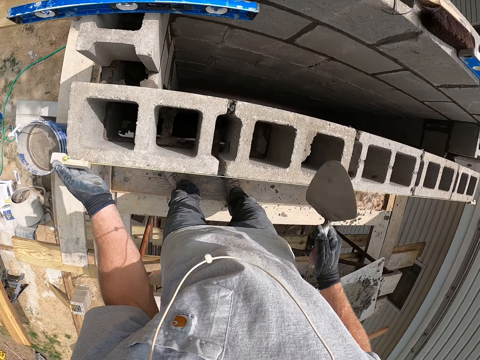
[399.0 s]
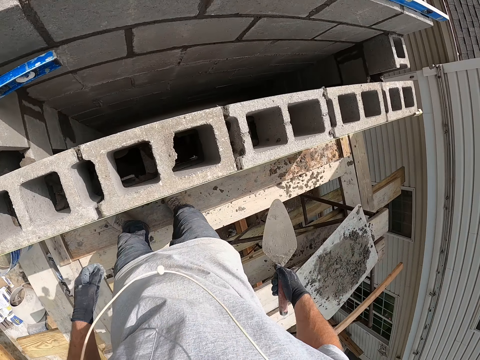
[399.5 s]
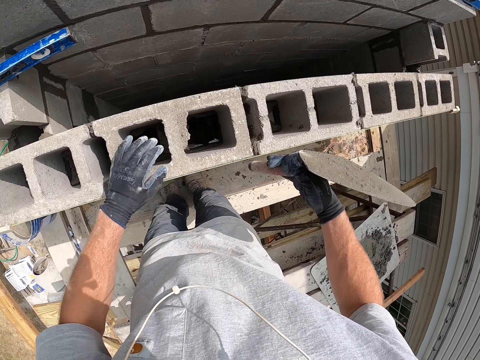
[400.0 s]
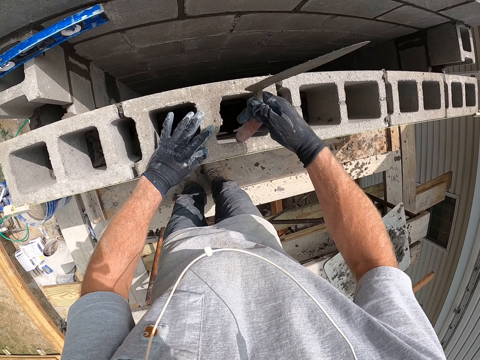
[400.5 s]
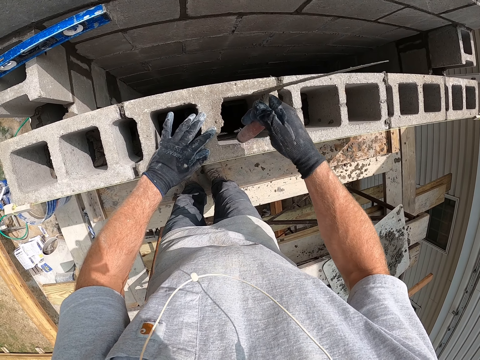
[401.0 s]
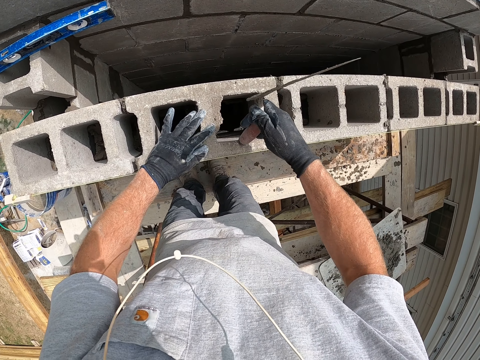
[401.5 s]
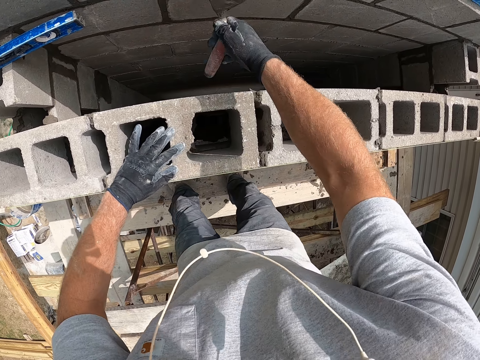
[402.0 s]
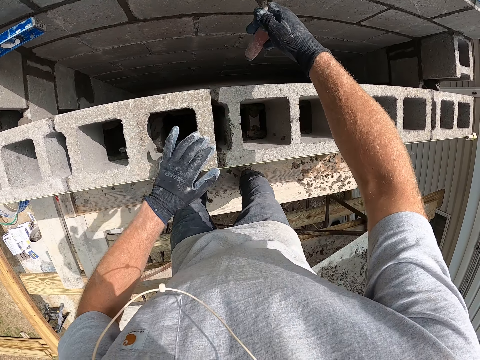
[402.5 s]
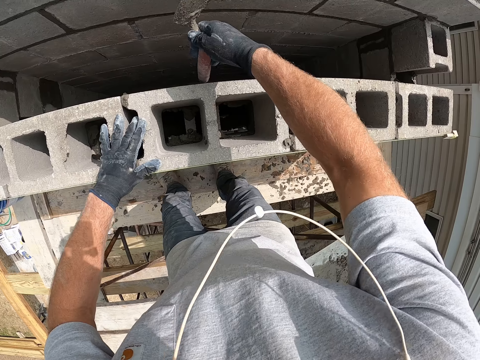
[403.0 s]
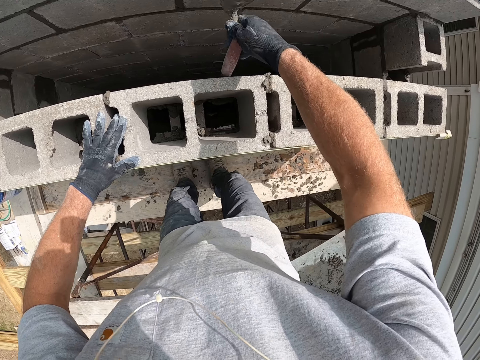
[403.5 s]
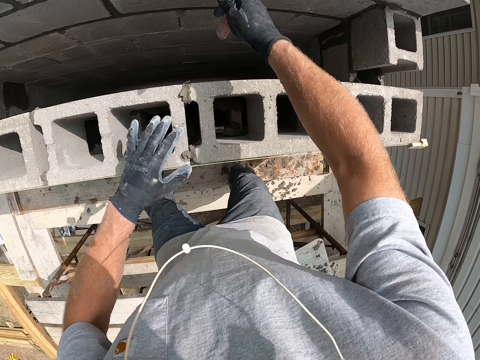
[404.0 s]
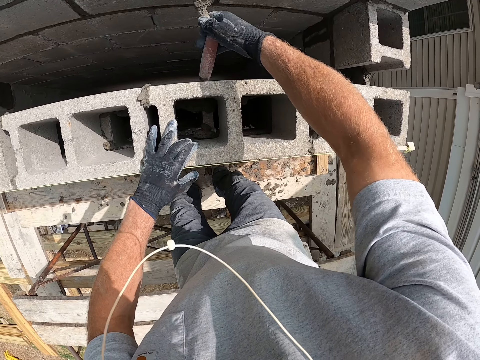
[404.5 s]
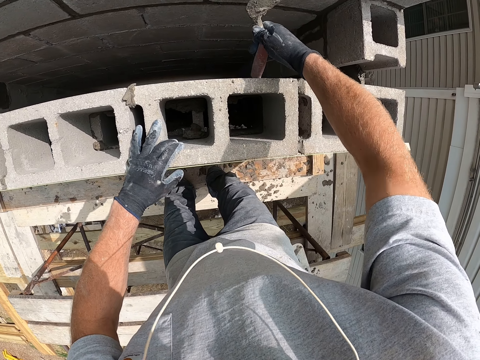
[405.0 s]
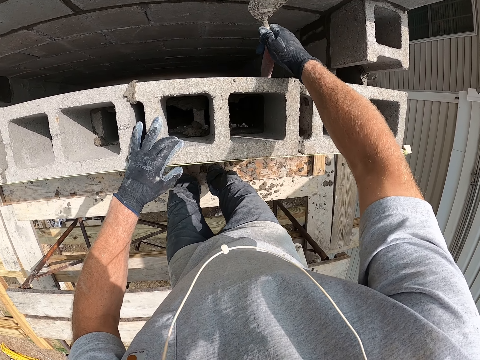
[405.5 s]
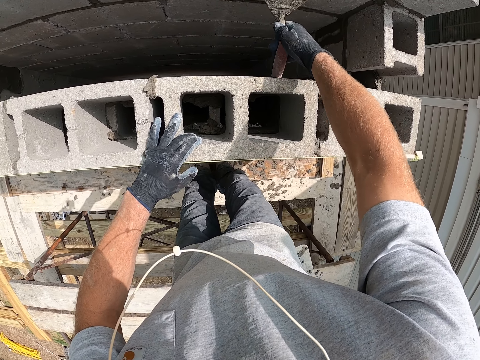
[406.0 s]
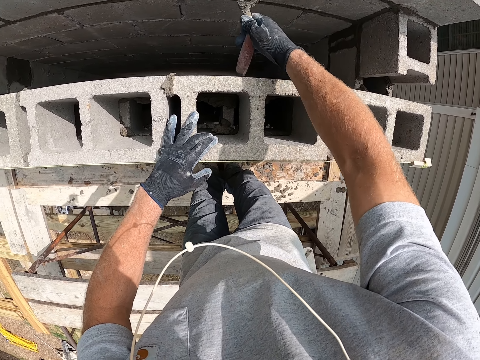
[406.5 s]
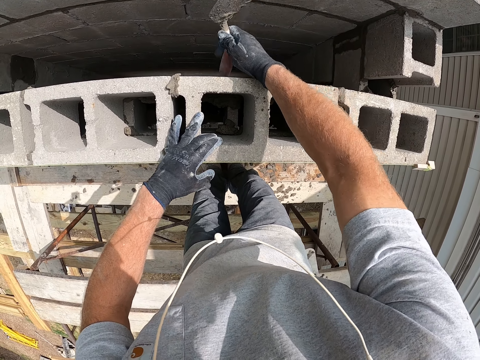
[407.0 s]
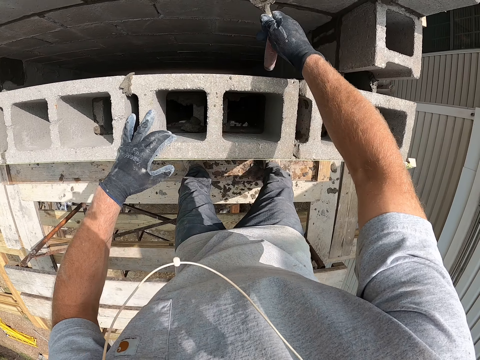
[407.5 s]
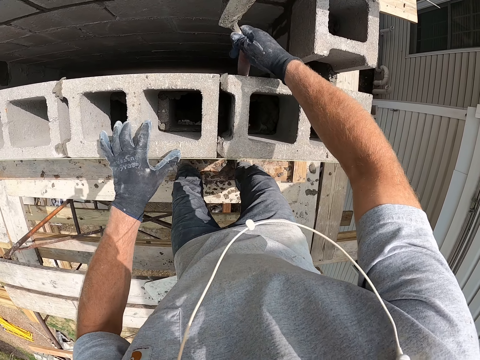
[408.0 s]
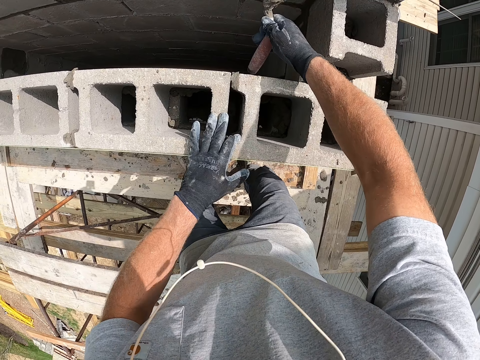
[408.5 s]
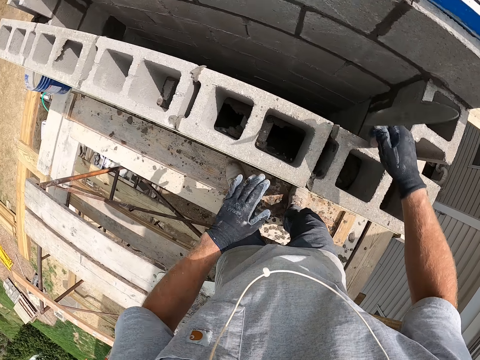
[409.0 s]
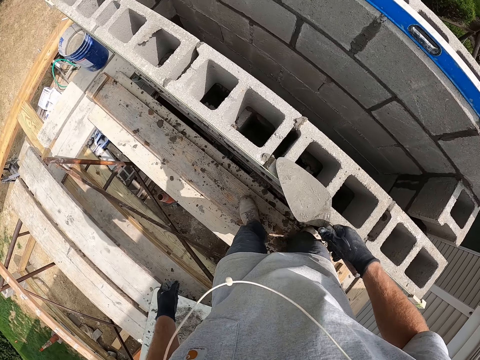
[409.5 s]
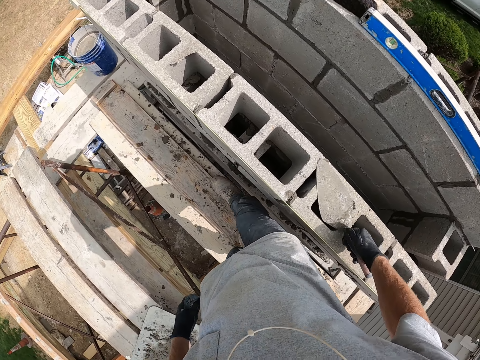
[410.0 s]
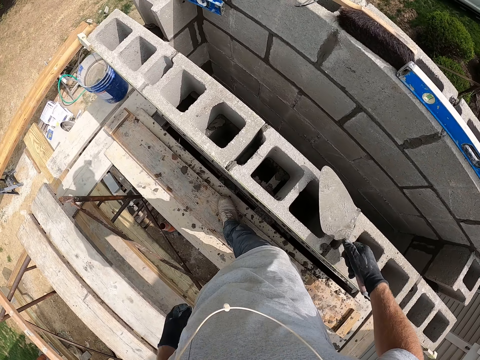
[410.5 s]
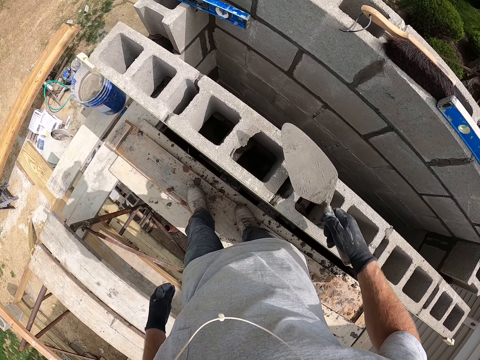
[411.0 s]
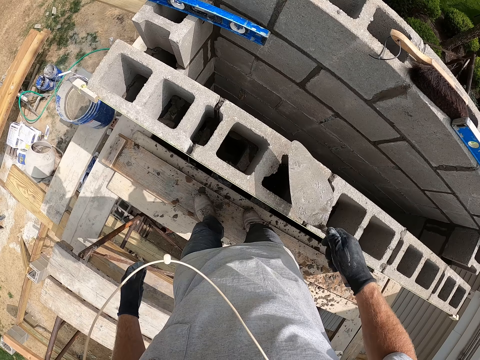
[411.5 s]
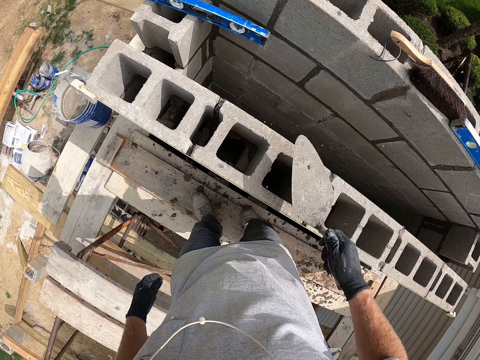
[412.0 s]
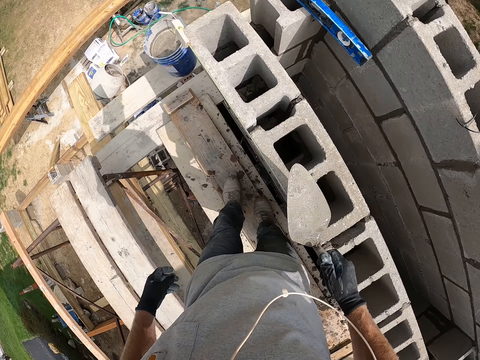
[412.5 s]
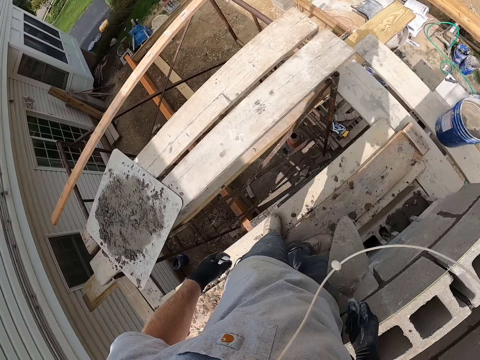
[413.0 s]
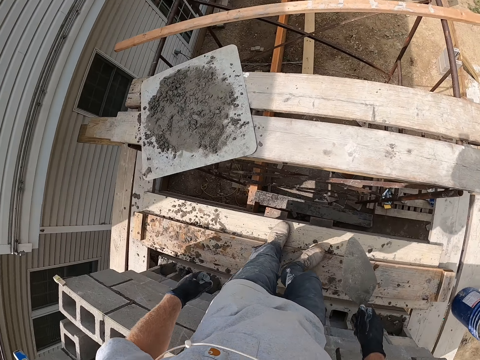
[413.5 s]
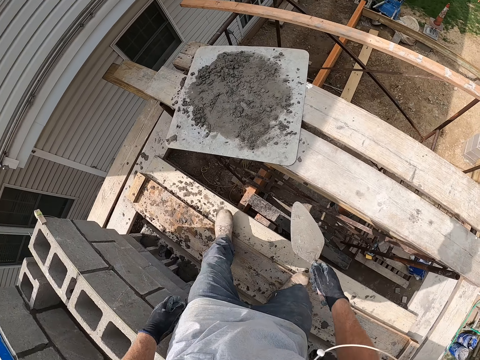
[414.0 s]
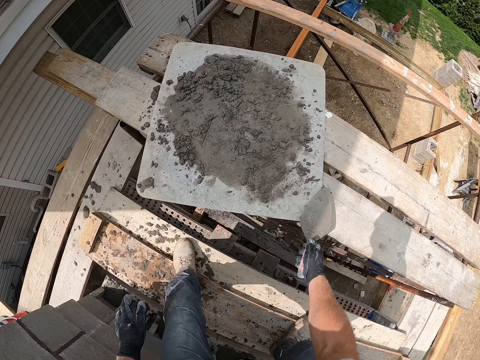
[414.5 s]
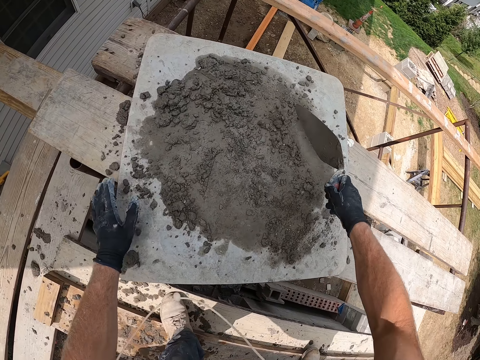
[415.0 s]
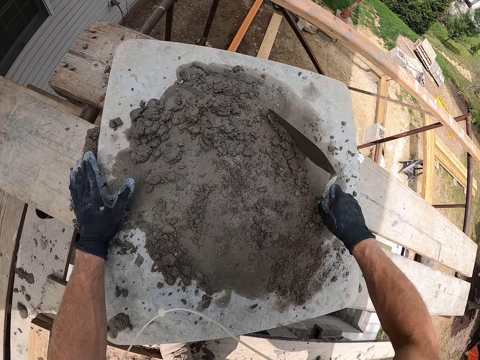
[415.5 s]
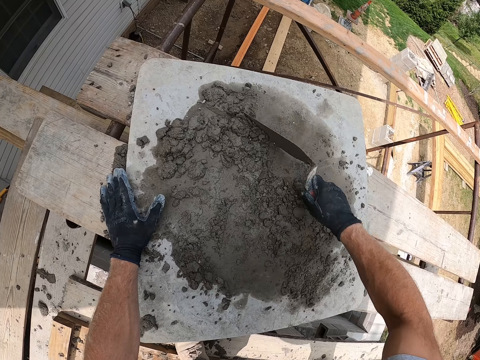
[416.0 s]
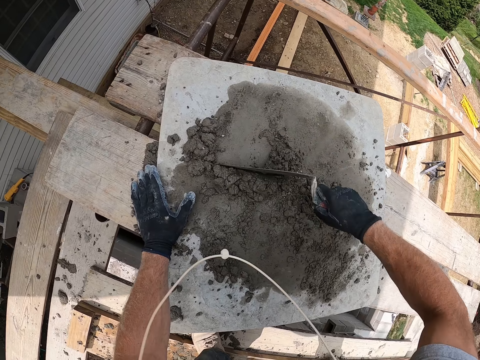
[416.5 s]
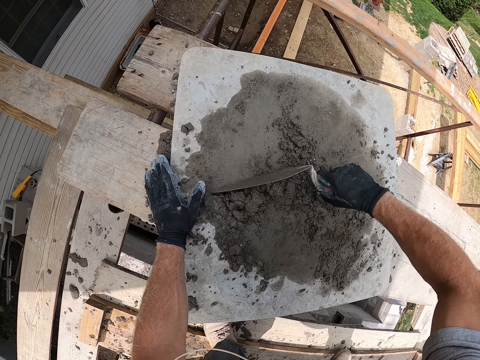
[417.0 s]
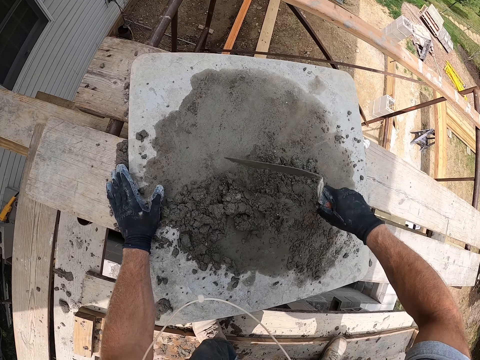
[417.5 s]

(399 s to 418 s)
The camera wearer stands on the scaffold. They hit the concrete wall with the trowel. They align the concrete block on the wall using the trowel. They walk on the scaffold. They gather cement on the wooden surface with the trowel.

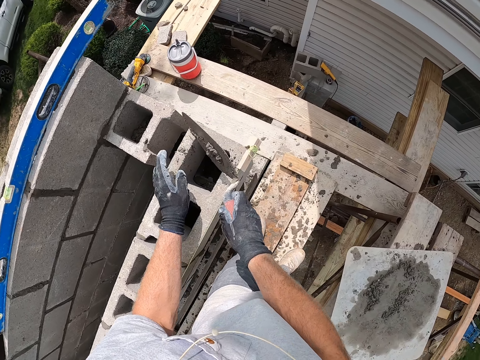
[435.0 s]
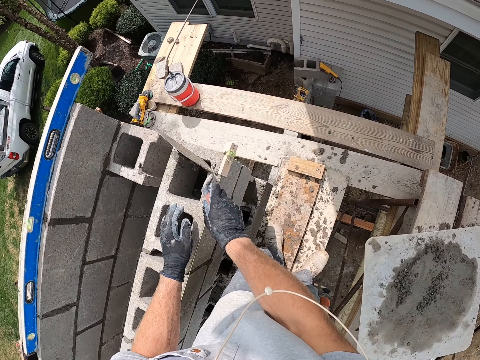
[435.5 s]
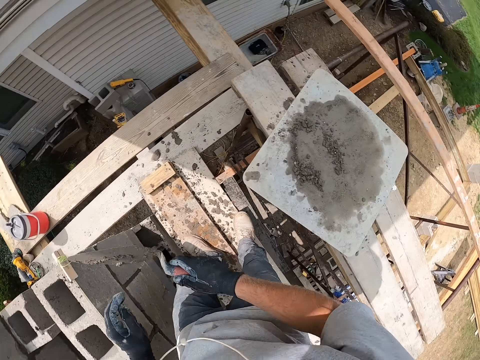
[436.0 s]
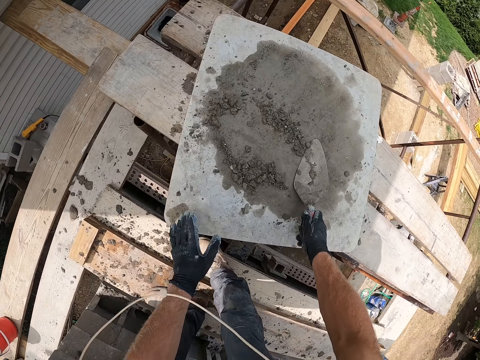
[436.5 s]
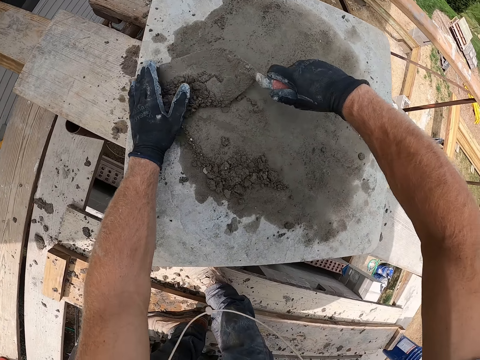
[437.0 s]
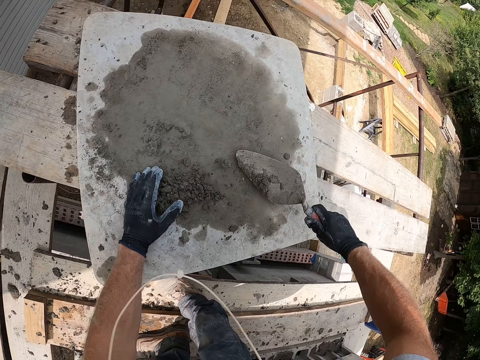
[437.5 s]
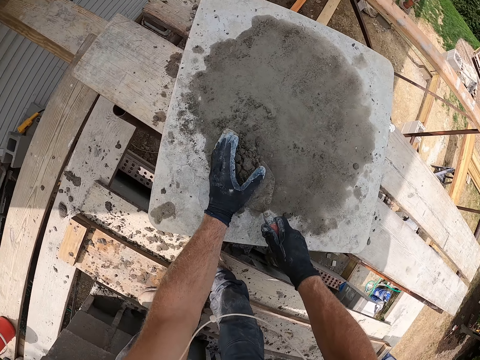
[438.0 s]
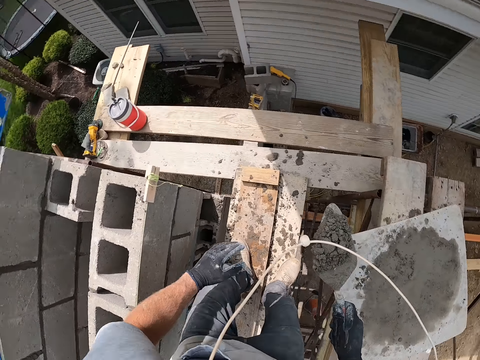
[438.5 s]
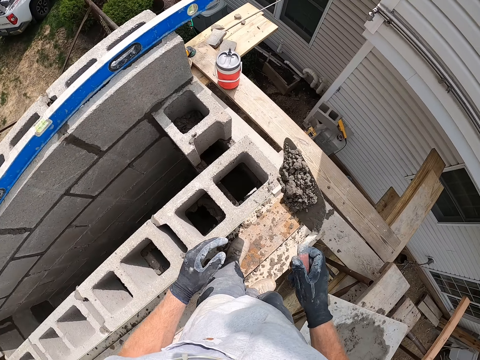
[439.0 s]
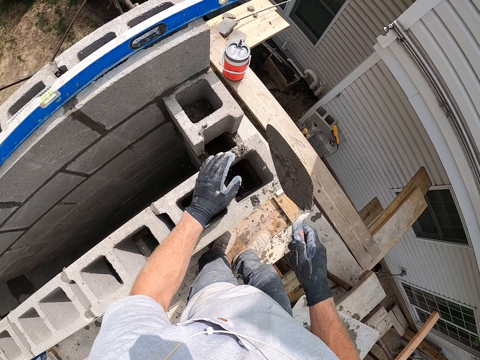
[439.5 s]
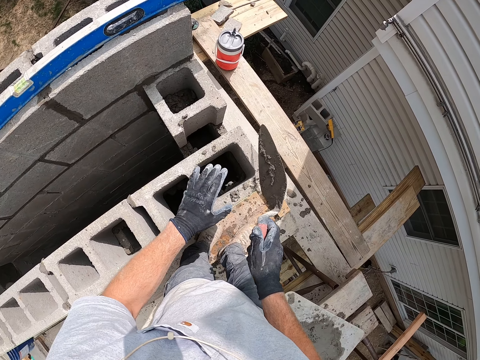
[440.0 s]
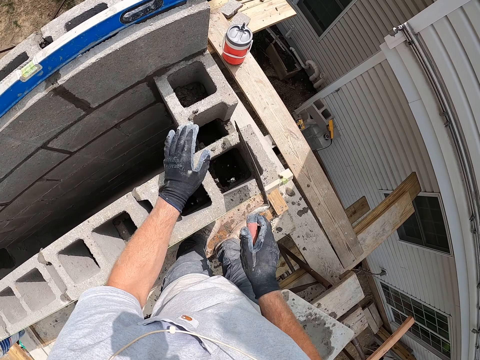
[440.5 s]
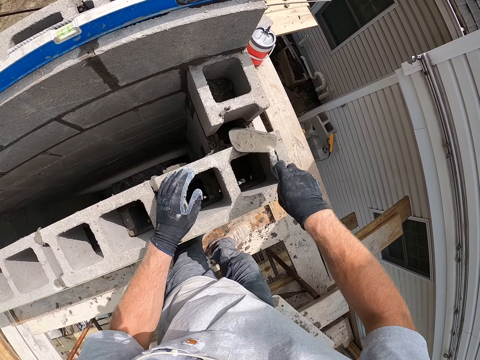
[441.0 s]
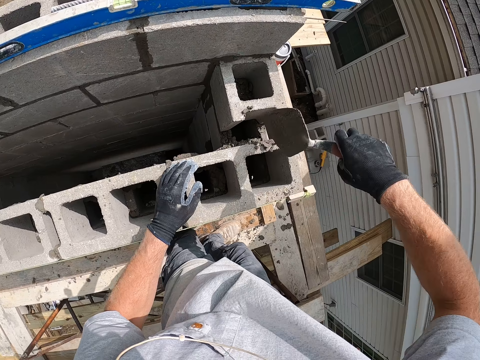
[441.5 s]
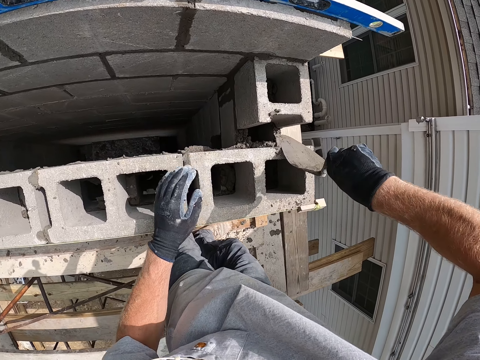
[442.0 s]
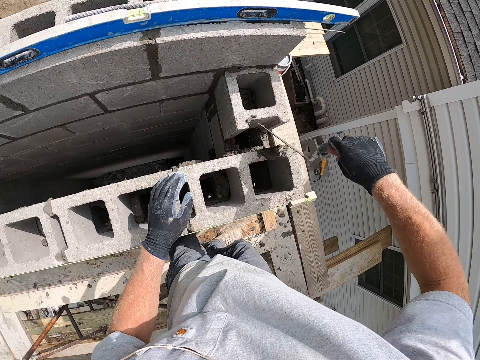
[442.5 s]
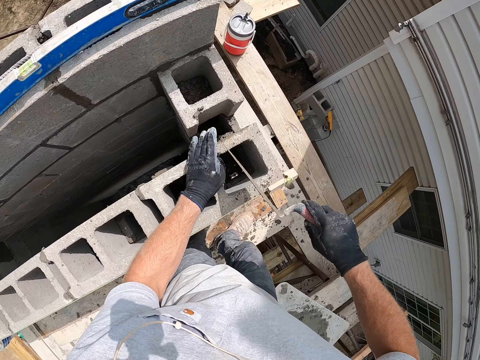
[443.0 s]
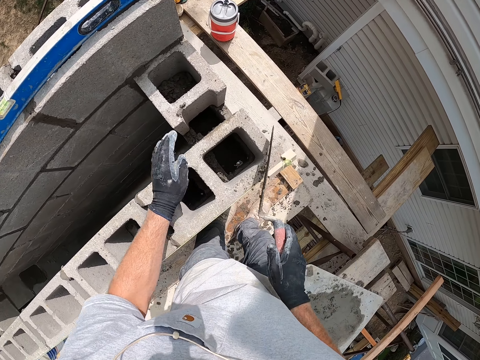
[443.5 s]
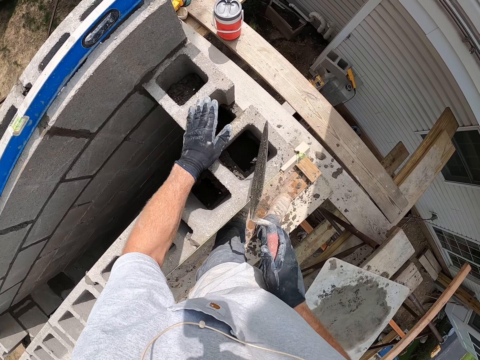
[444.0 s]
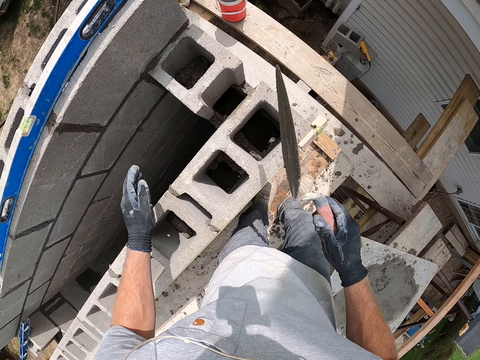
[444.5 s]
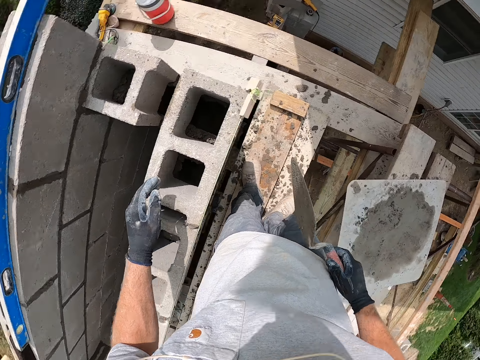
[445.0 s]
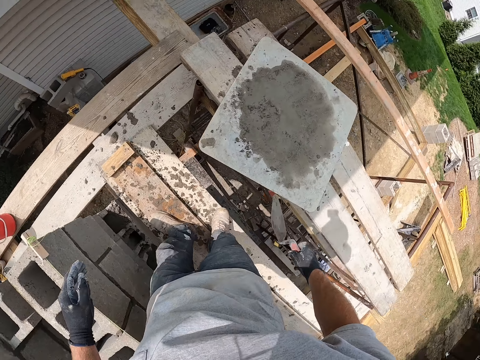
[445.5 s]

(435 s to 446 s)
The camera wearer scoops the concrete with a trowel. He packs cement with the trowel. He pours the cement into the concrete block with the trowel. He scrapes the cement off the trowel on the concrete block. He moves the cement into the concrete block with his left hand.
